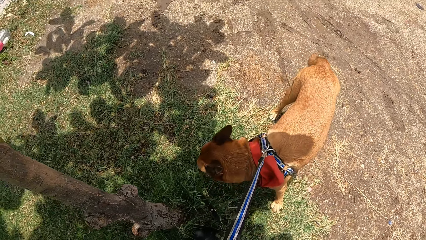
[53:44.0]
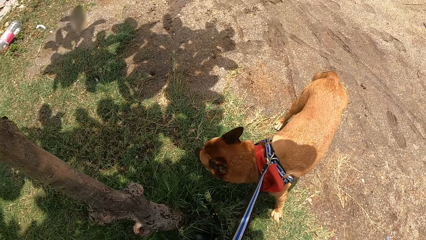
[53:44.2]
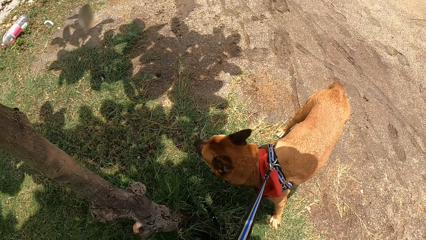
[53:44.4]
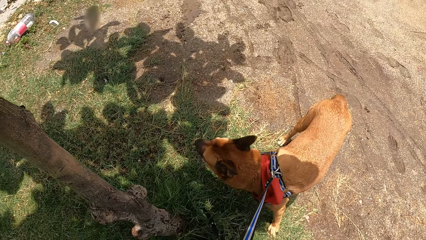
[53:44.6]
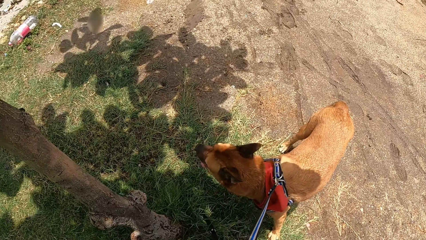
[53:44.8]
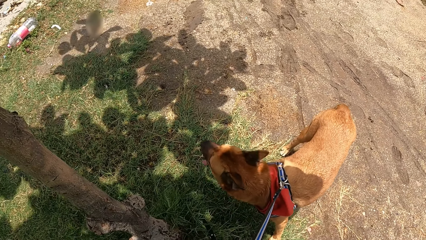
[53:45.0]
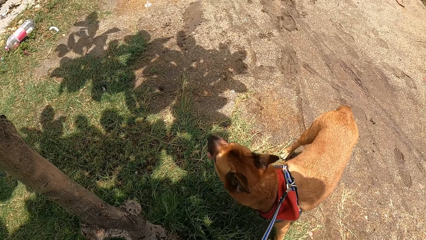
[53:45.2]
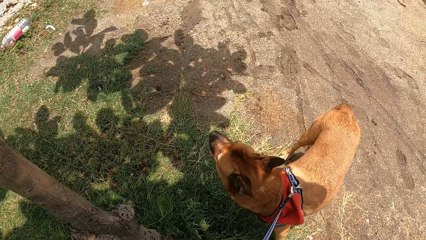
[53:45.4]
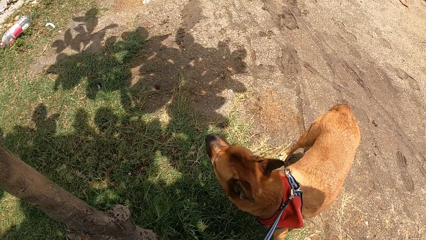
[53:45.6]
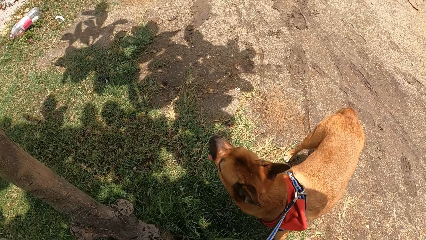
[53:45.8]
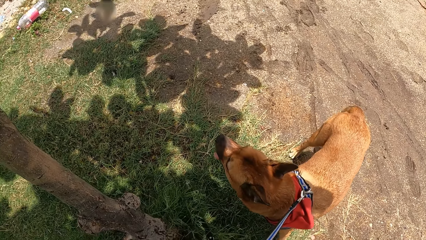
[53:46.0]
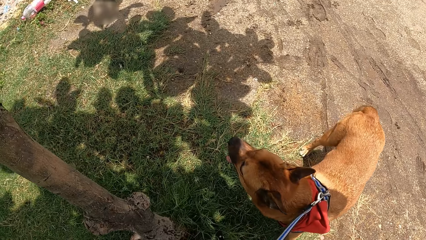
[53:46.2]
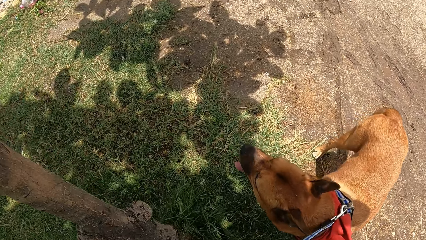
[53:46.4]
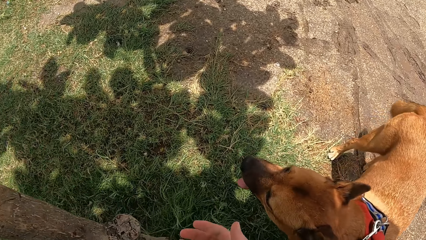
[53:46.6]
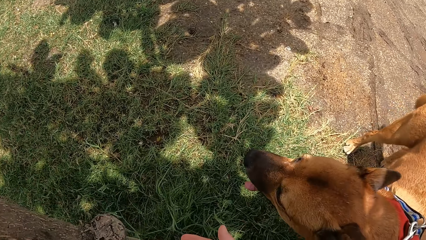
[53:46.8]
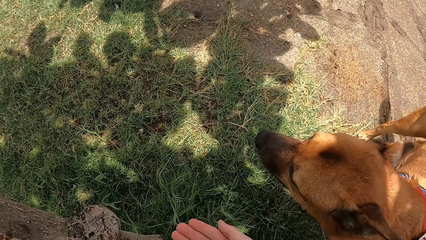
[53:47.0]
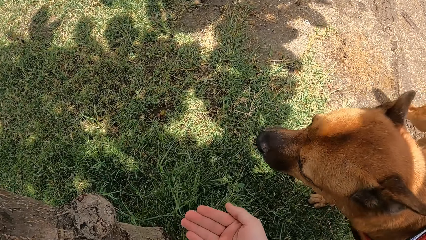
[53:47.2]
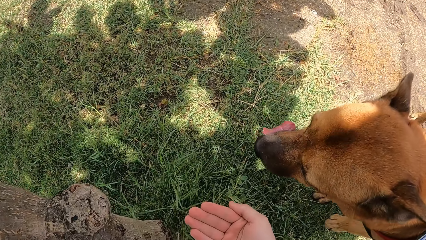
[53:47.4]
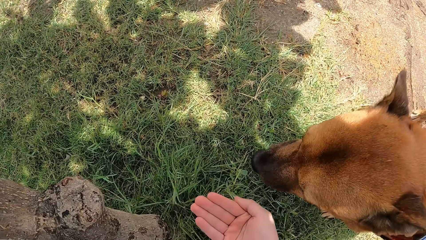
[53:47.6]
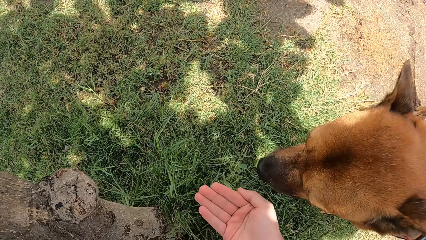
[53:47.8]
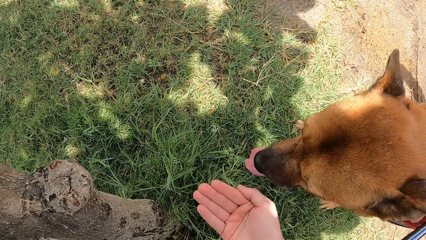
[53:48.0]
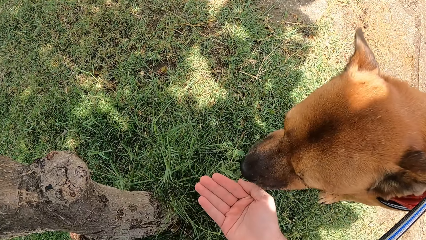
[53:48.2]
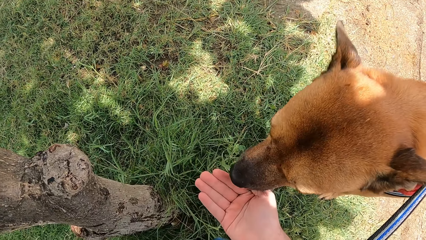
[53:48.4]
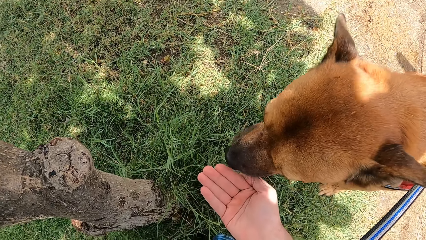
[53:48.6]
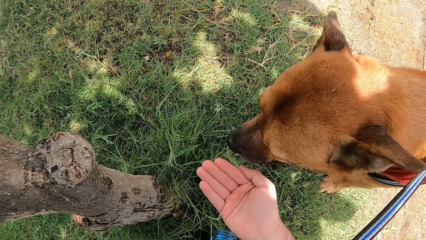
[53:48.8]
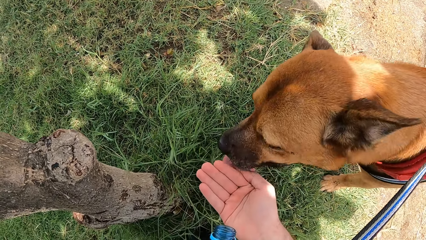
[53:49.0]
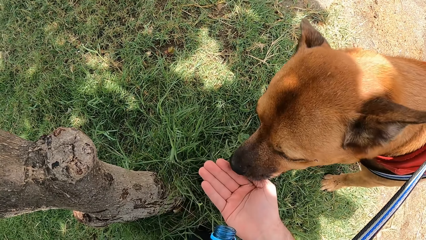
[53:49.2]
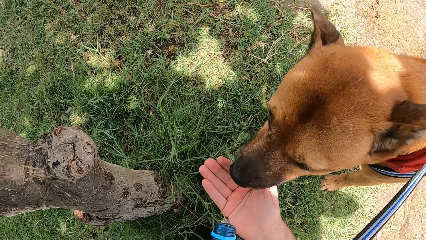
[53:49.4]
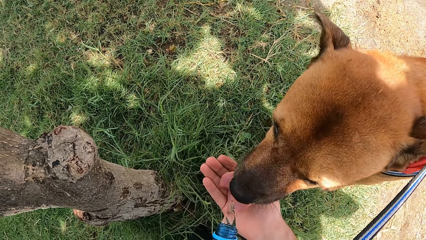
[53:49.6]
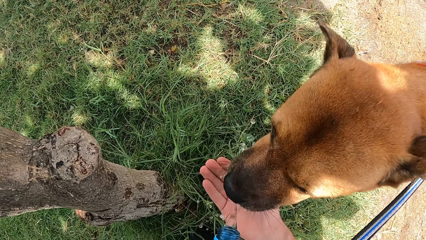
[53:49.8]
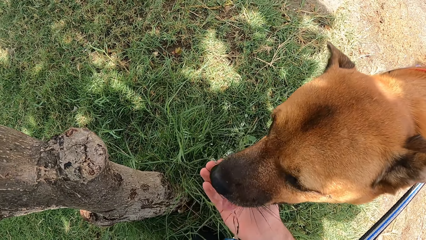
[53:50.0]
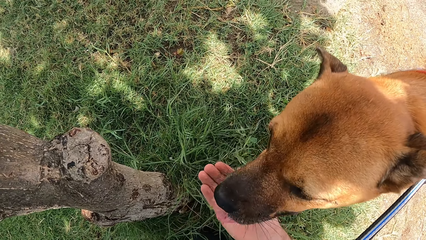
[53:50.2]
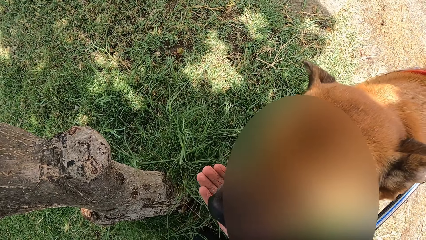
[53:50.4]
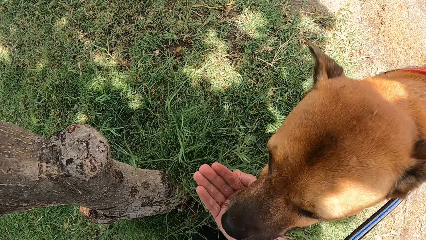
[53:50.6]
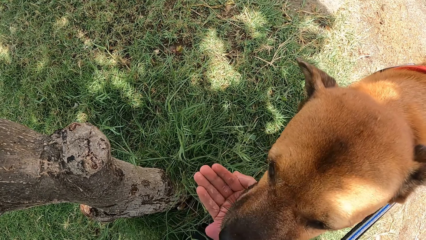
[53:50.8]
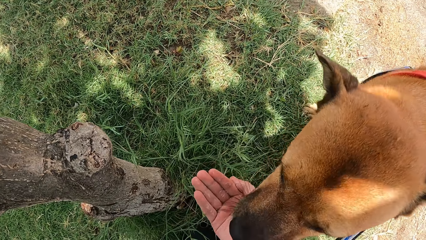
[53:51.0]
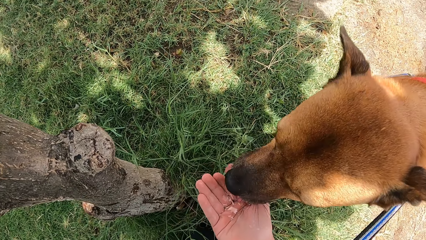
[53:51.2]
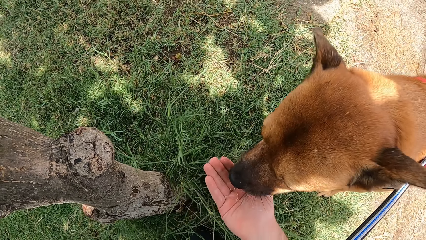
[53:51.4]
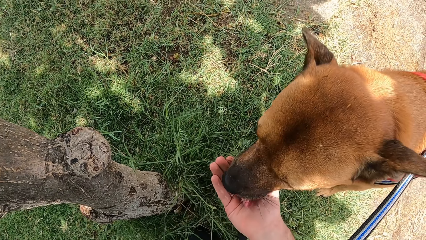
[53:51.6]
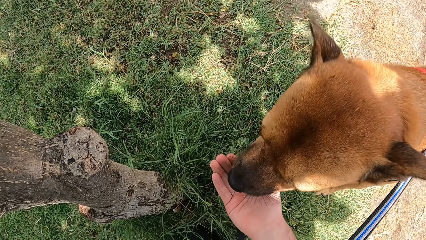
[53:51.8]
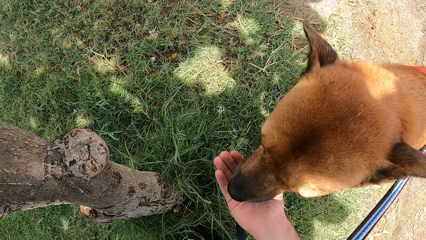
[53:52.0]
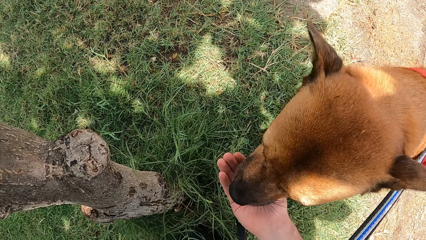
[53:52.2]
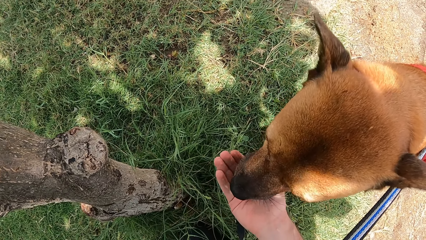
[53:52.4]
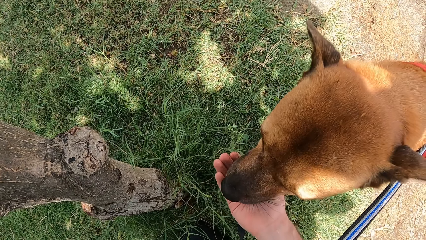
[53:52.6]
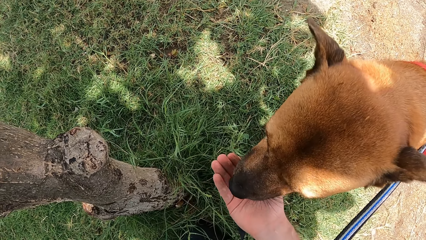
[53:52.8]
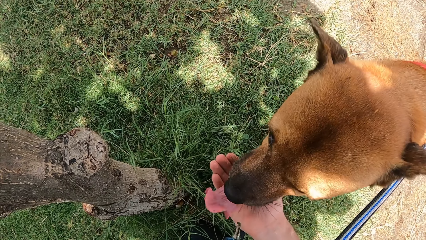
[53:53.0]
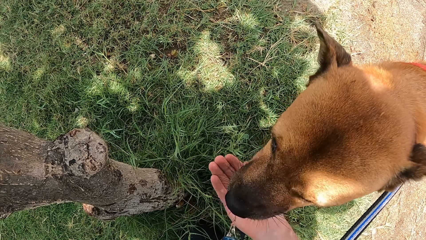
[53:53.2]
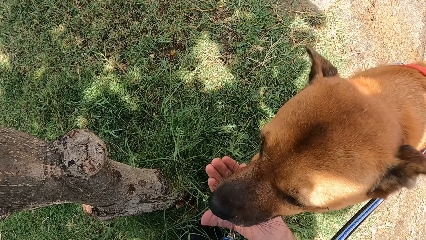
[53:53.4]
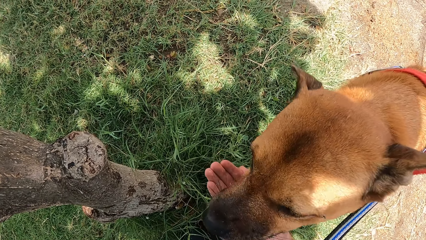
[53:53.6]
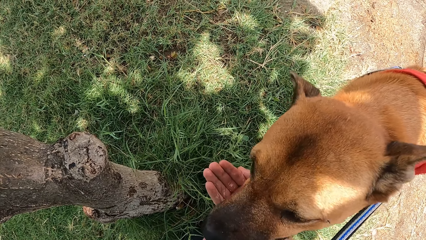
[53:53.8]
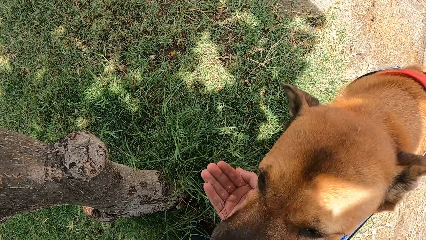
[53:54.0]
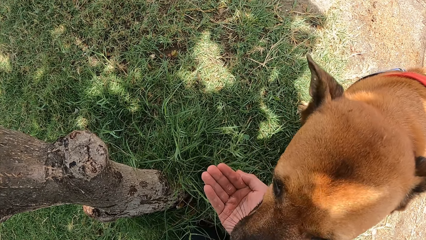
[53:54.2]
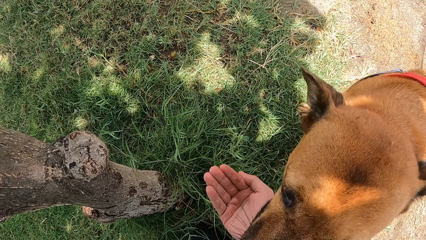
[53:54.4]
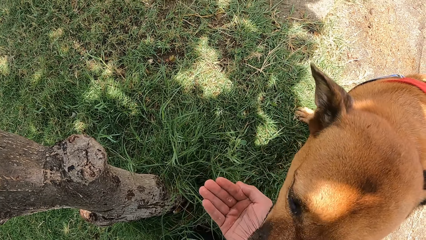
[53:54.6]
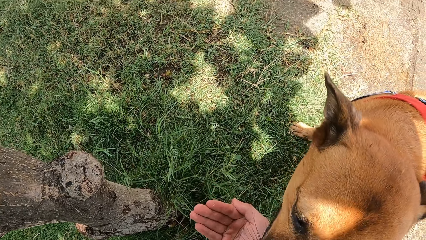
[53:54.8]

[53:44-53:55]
The camera wearer gives the dog drinking water.

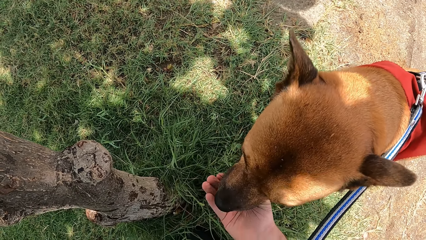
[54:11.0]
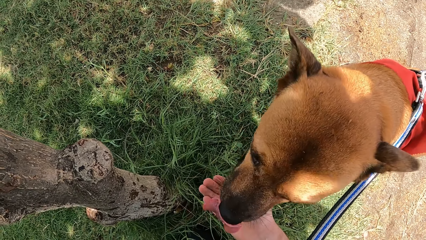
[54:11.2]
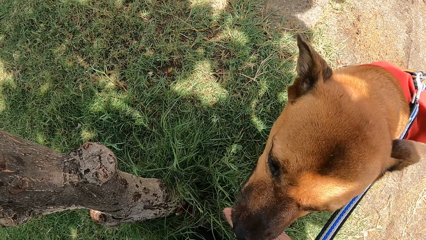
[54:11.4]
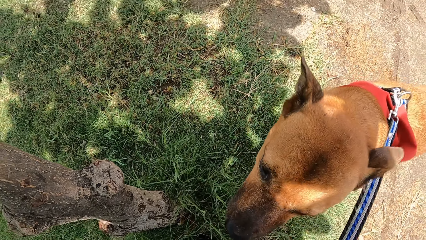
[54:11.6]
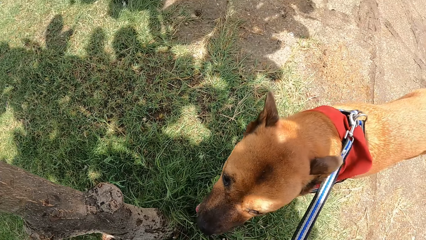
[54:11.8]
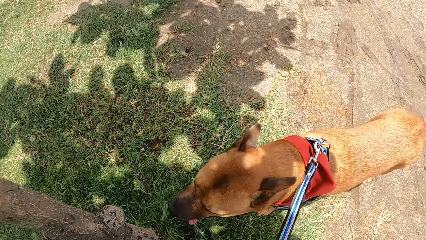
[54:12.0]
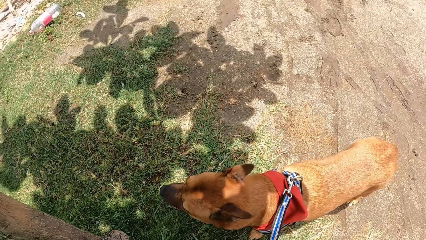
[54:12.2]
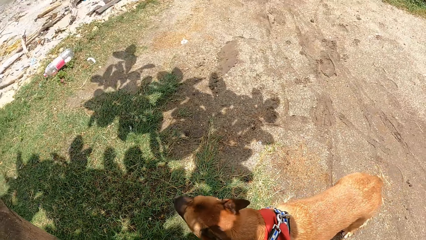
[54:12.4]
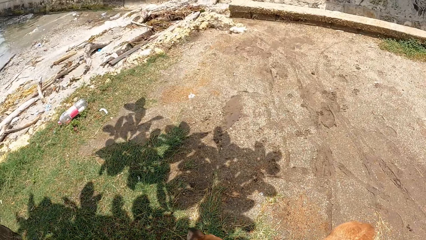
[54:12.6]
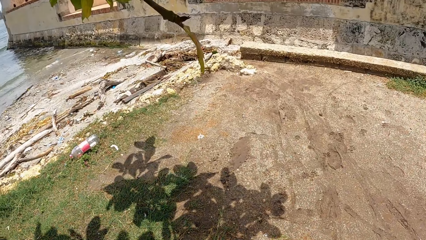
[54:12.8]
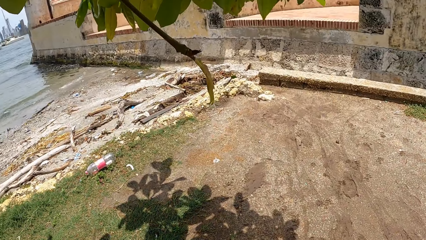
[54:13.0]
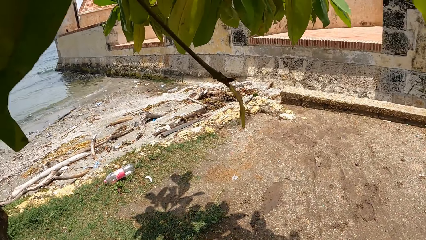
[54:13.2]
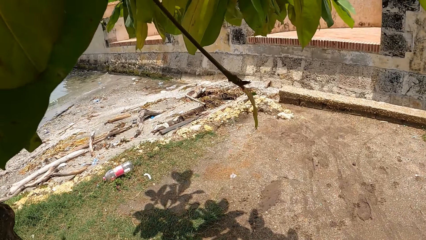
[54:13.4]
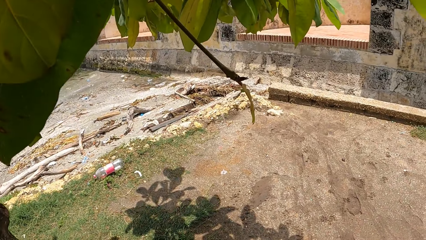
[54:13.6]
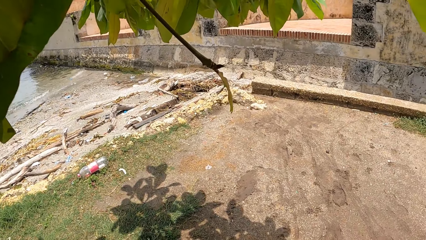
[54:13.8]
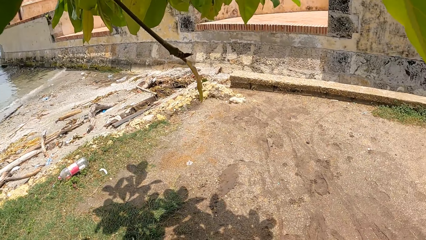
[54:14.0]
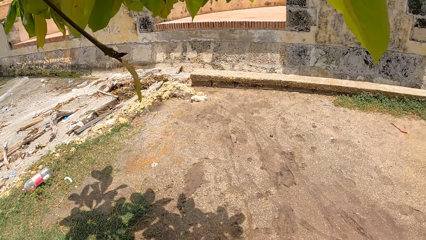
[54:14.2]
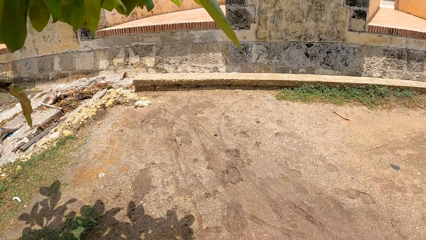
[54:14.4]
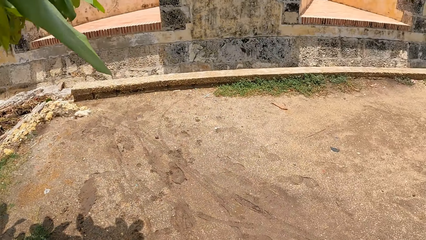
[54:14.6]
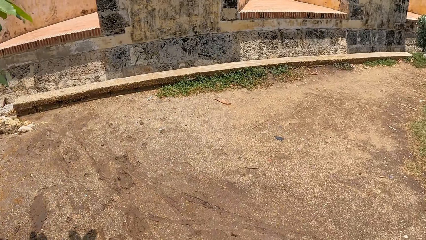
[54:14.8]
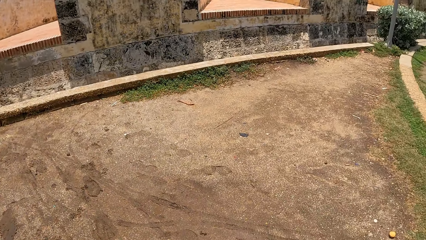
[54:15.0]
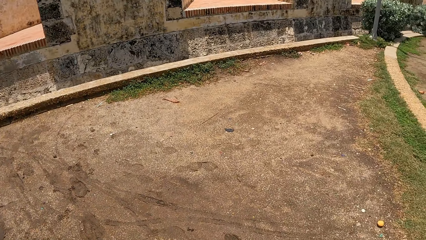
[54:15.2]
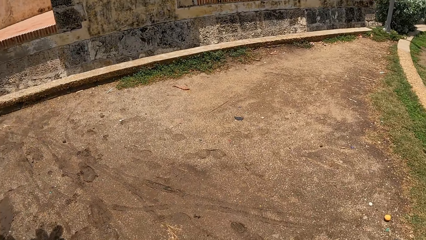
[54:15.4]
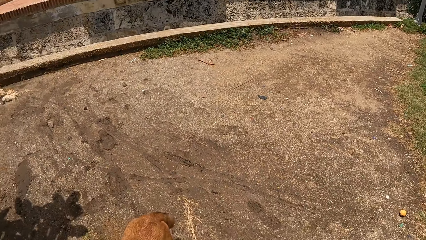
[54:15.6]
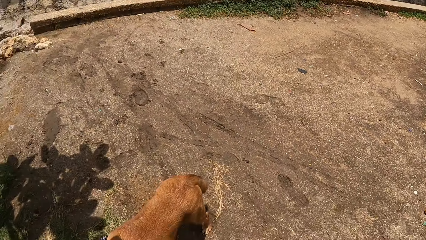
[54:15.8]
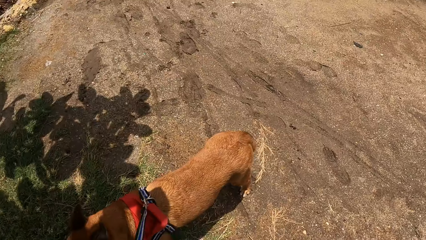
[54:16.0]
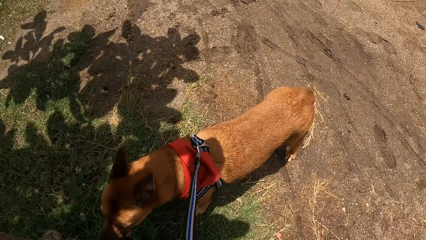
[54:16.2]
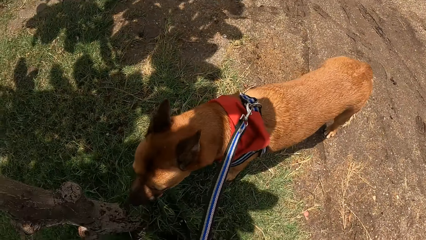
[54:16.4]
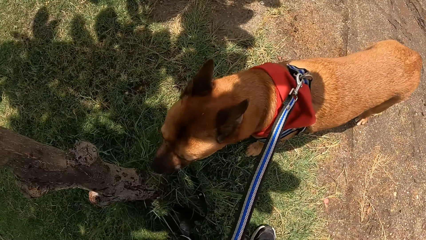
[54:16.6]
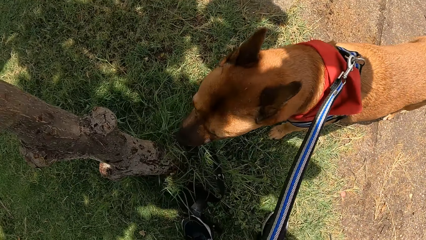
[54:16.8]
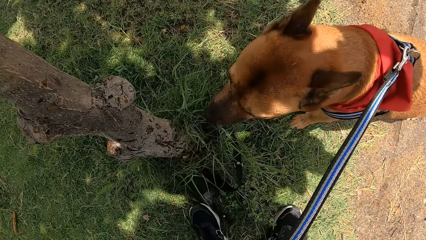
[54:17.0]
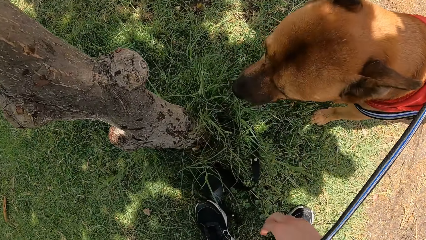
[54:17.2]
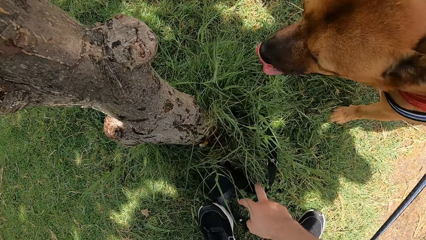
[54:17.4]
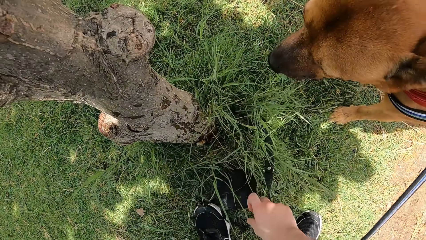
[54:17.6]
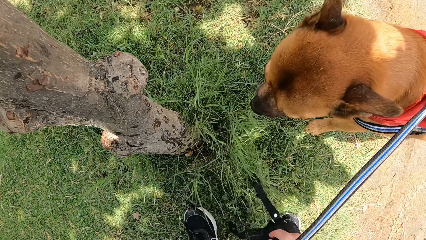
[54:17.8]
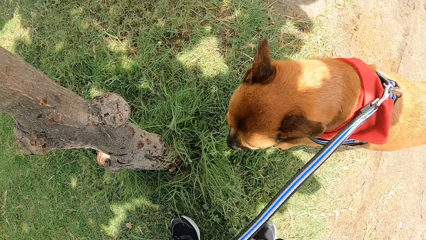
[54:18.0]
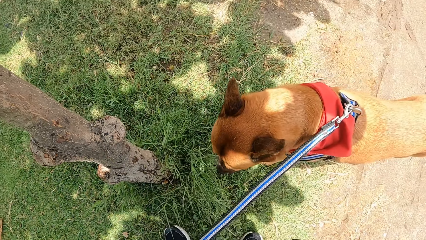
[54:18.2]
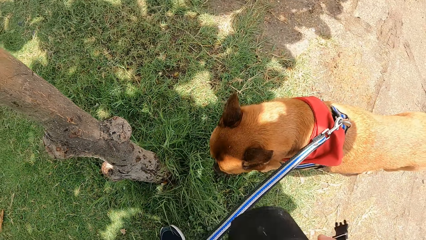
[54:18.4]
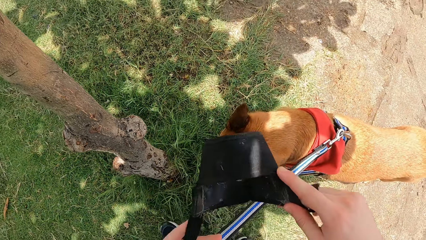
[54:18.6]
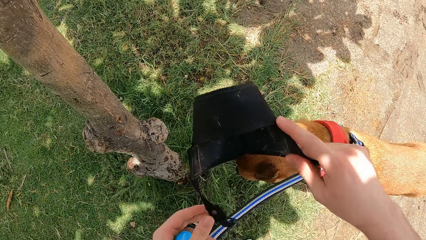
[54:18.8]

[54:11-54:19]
The camera wearer walks around the beach. They pick up a muzzle.
